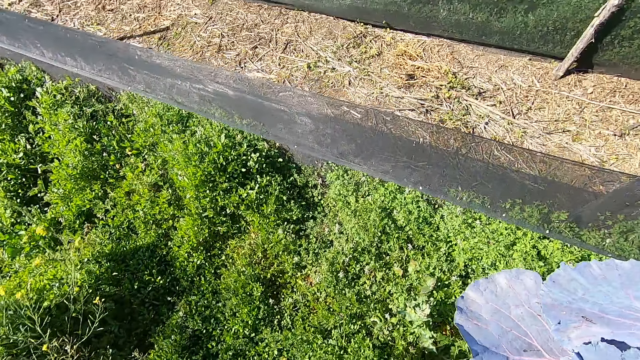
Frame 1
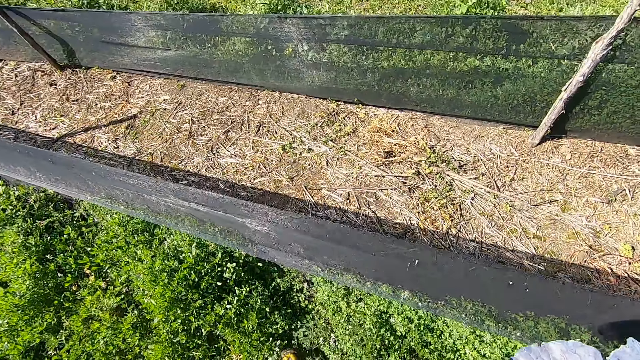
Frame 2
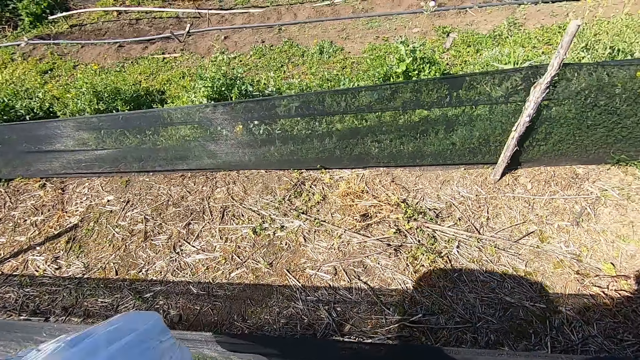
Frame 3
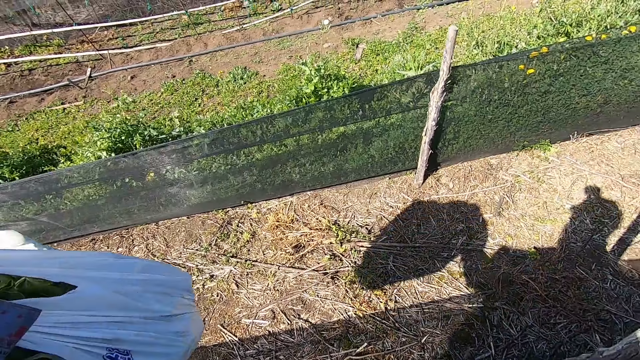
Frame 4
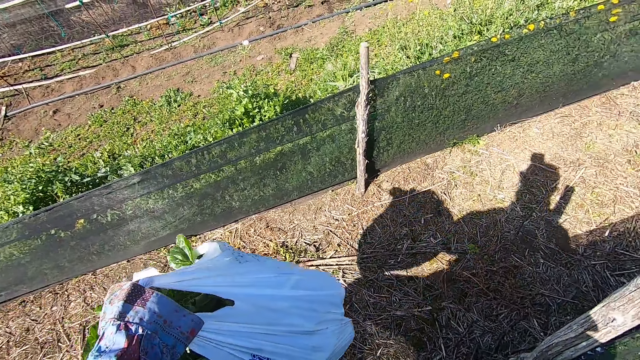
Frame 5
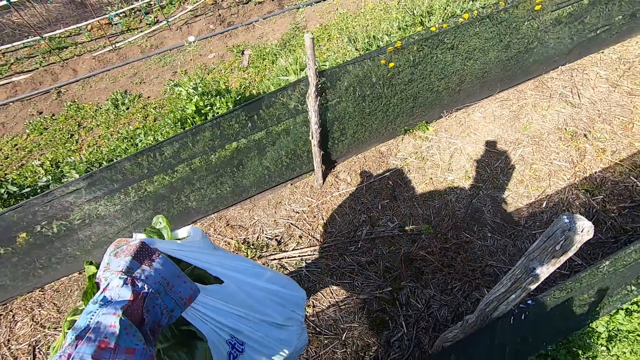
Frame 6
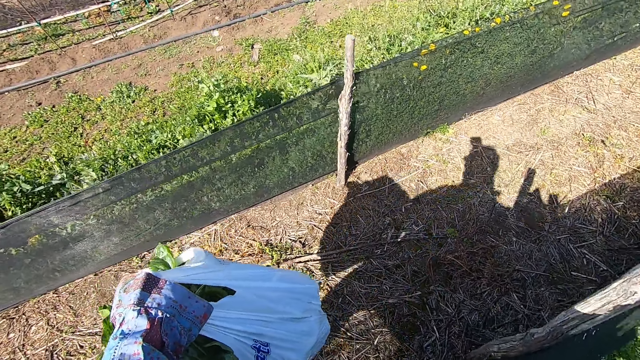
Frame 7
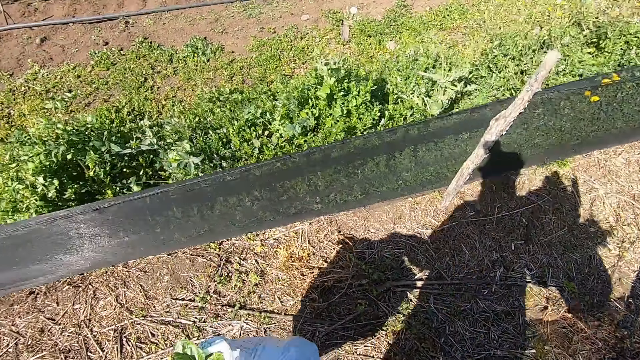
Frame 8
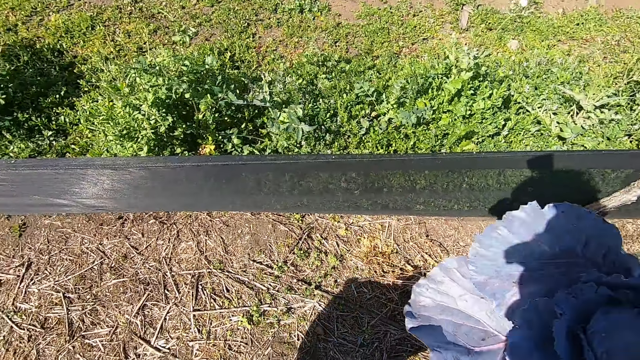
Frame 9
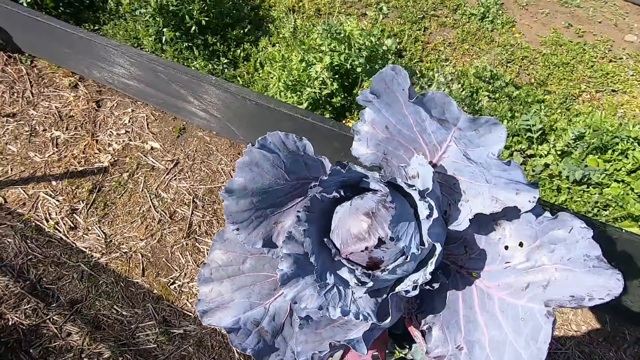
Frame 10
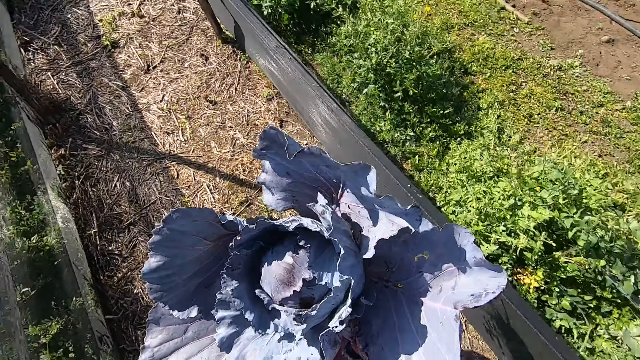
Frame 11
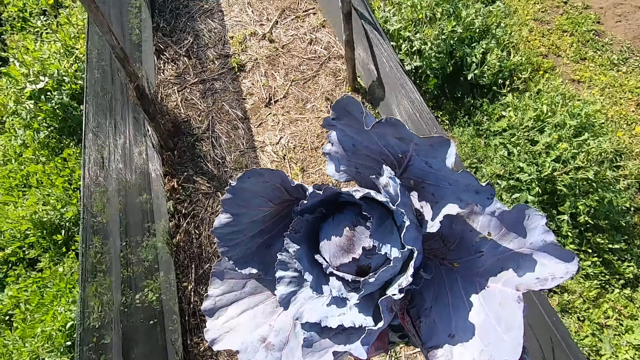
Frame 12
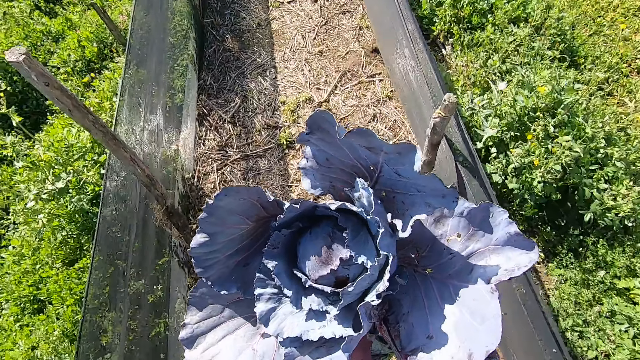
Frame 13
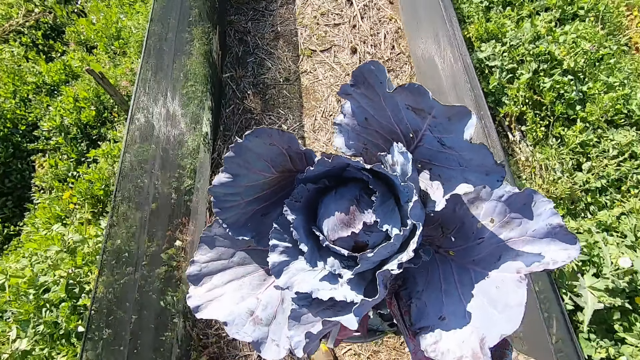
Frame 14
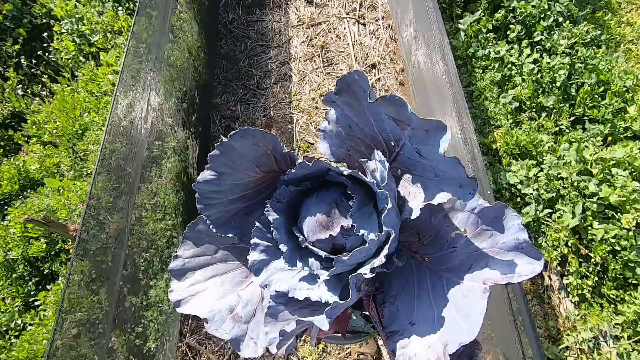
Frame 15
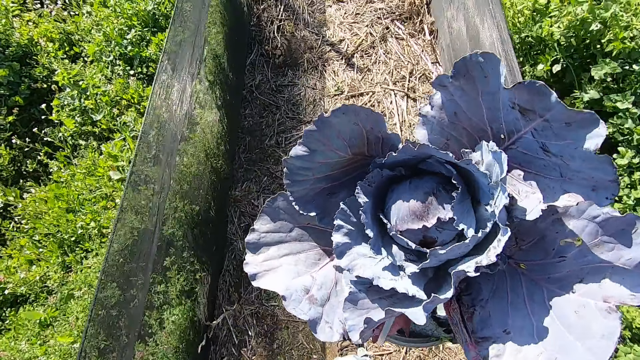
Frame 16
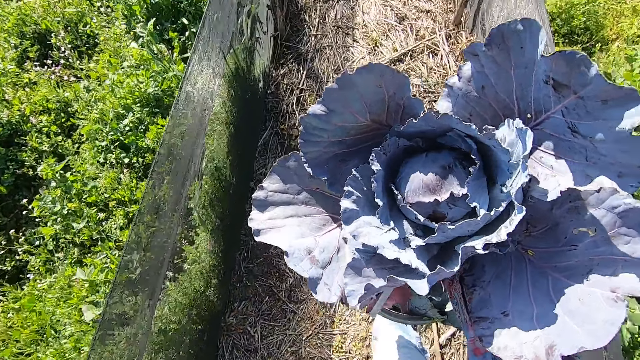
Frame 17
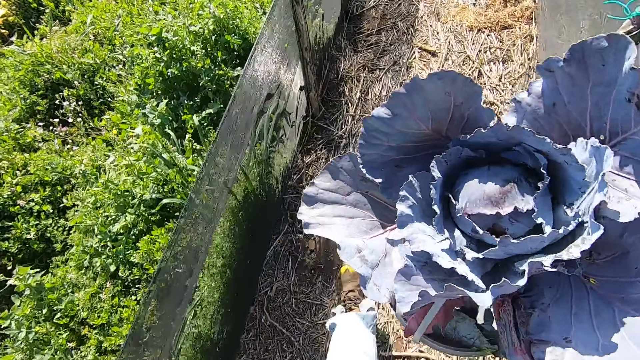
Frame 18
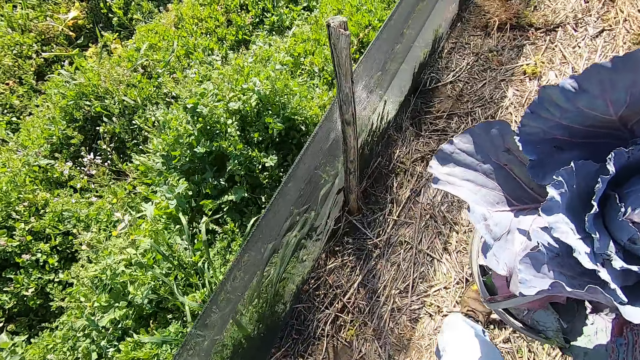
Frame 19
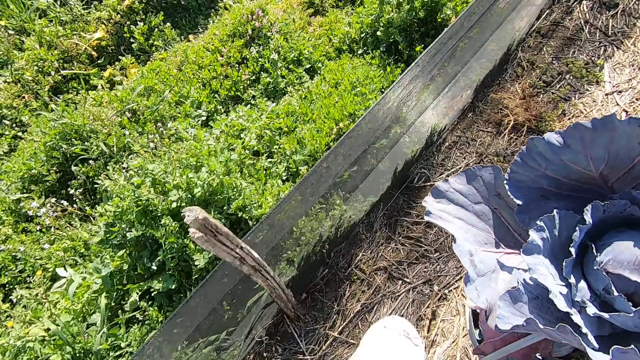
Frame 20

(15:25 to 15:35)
The camera wearer crosses over a short fence. They walk through the farm.

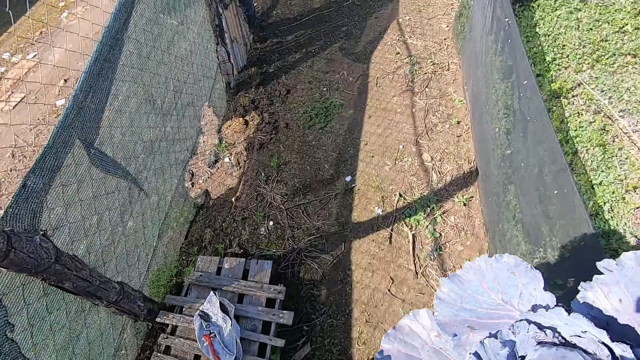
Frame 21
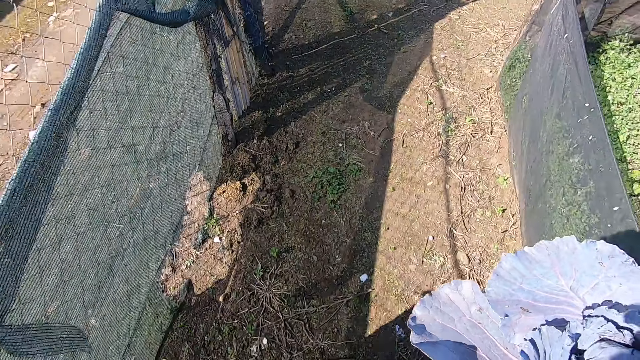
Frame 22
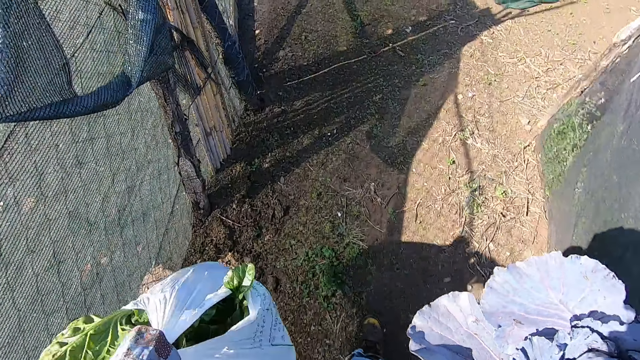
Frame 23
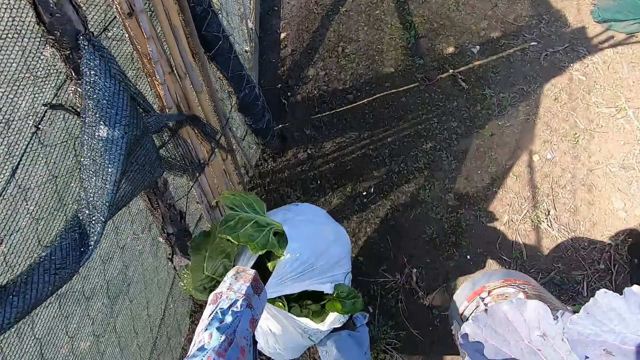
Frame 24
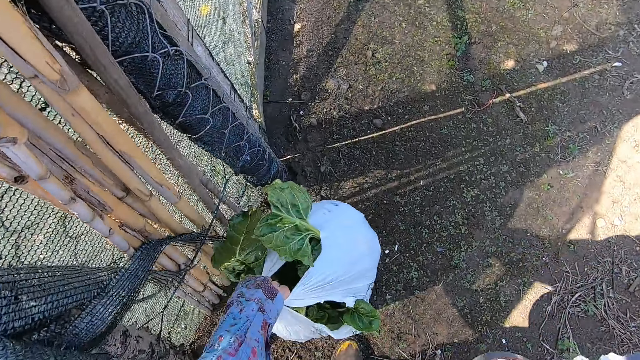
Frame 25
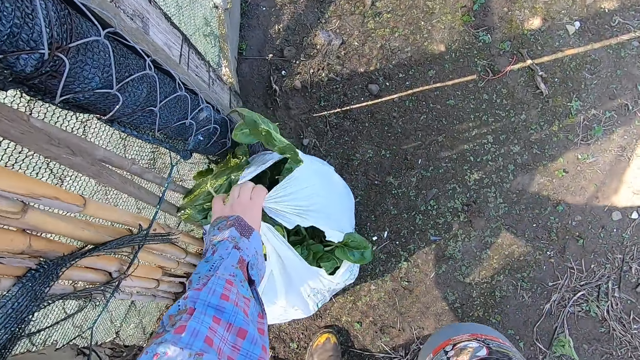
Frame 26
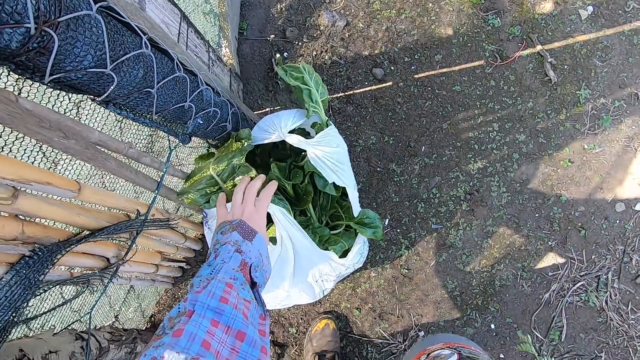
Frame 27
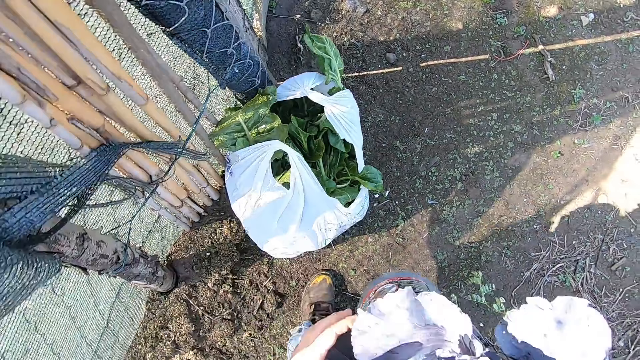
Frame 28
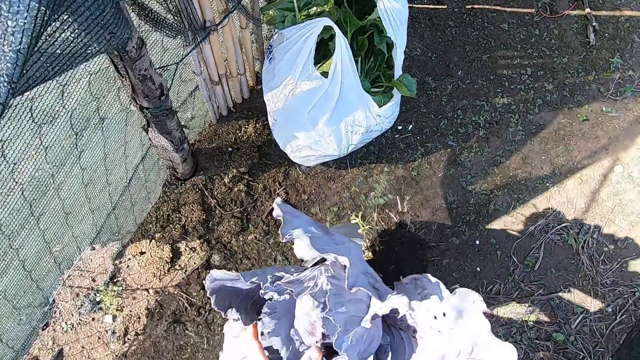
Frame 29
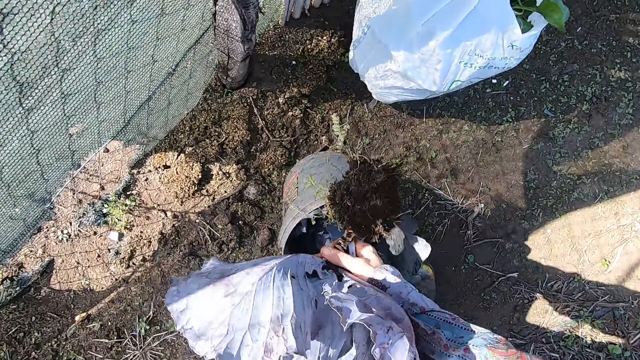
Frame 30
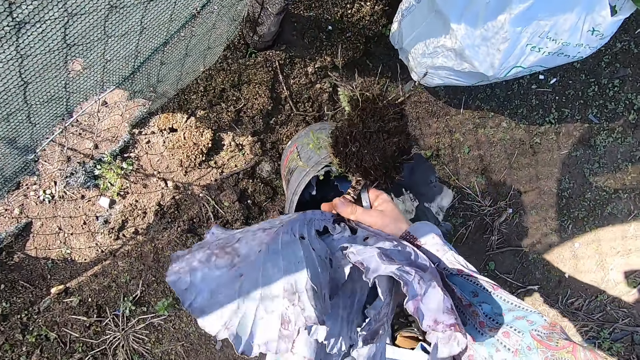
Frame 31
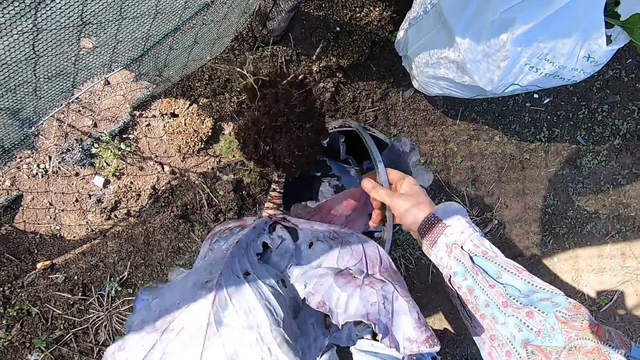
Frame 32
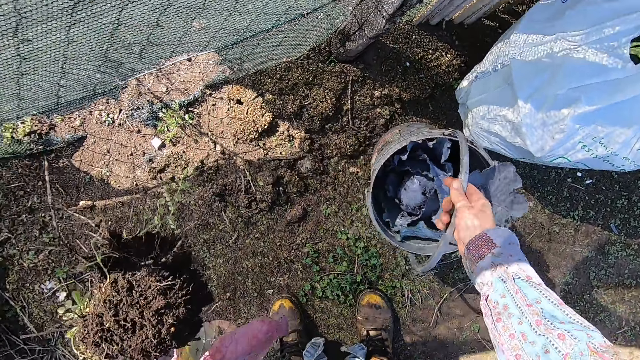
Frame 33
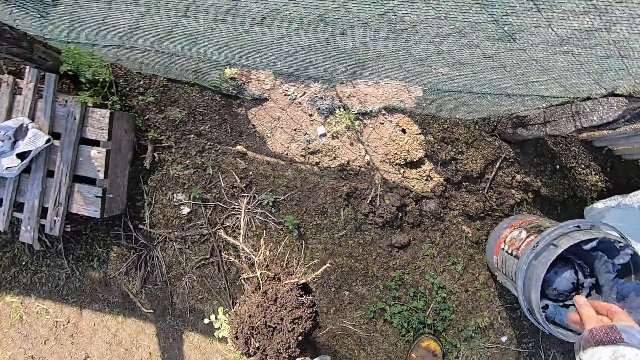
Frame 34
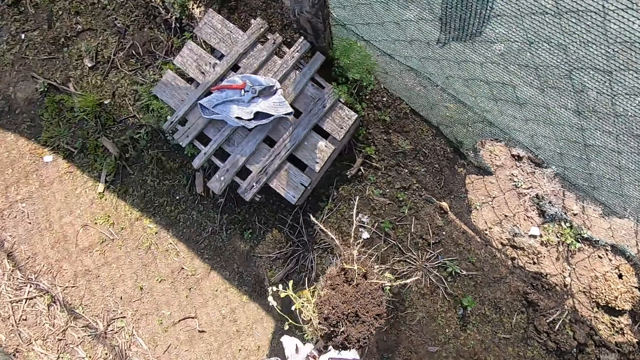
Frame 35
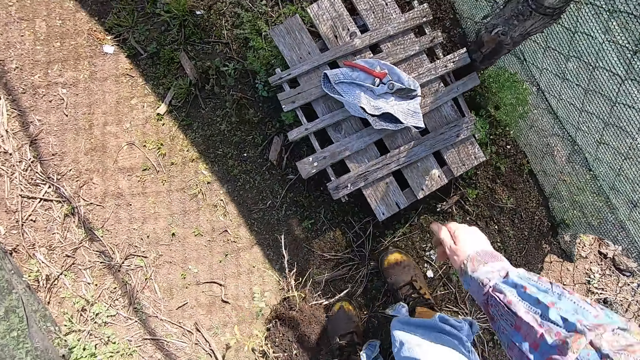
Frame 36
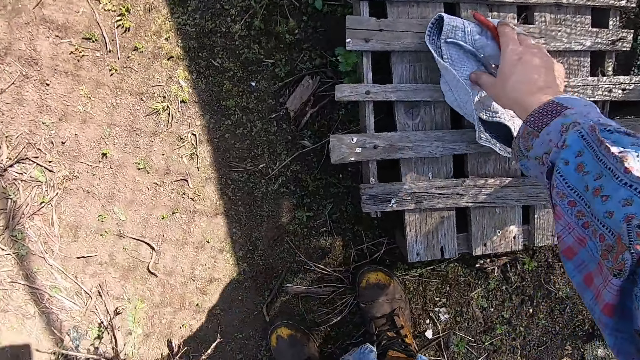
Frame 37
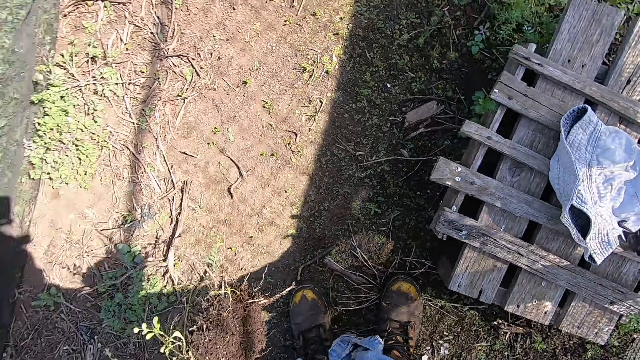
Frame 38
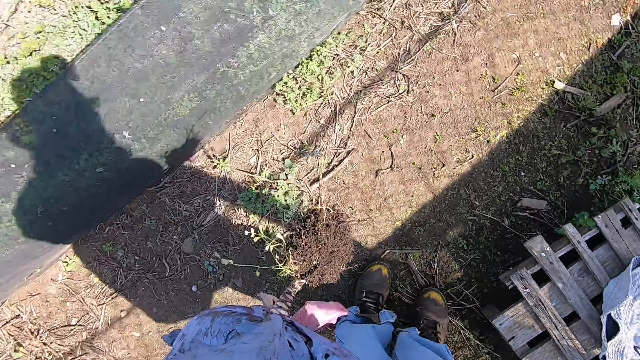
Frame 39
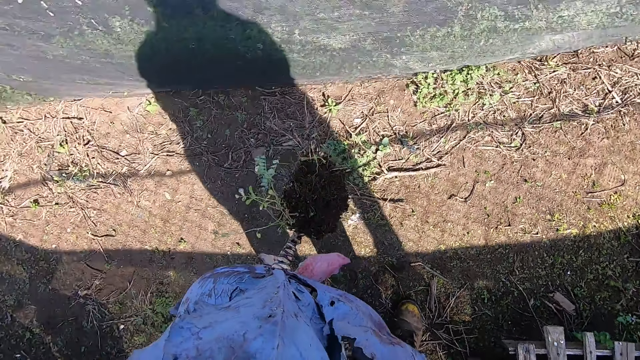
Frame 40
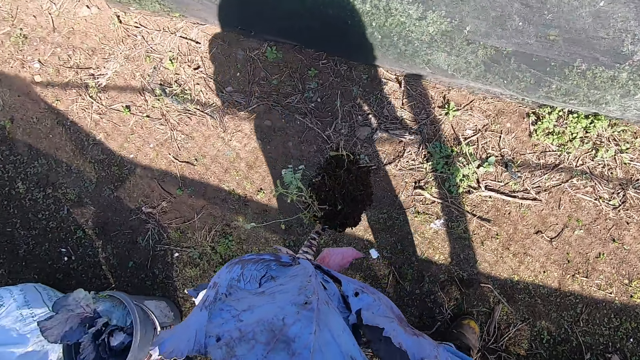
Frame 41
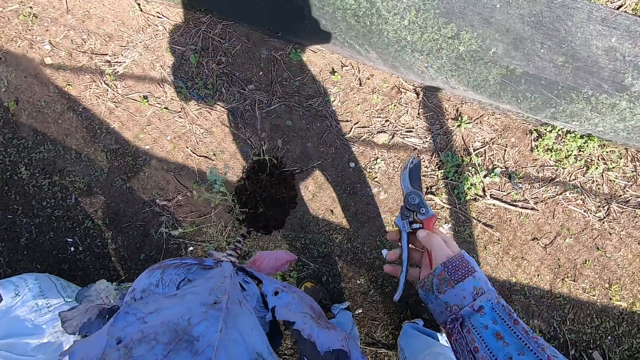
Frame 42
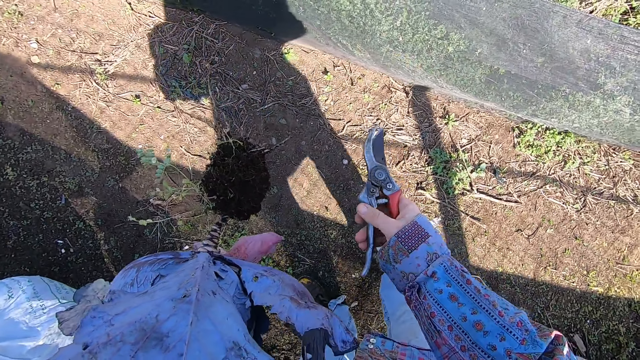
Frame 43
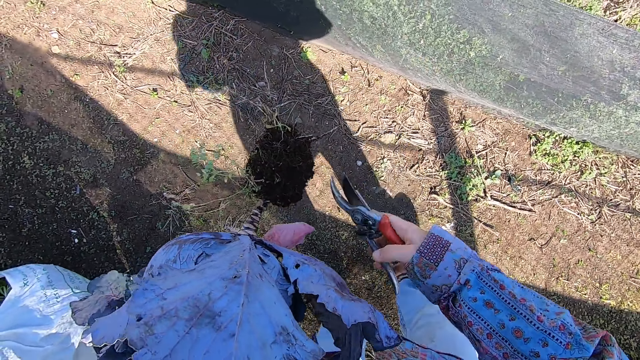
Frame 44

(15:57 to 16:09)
The camera wearer drops the polythene bag on the floor. He drops the bucket on the floor. He passes the lettuce plant to his left hand. He walks at the farm. He picks up a plier with his right hand.
